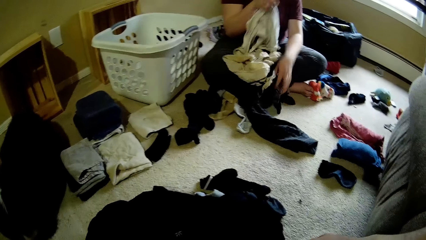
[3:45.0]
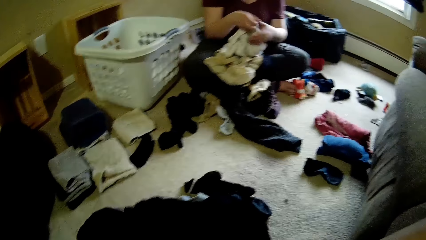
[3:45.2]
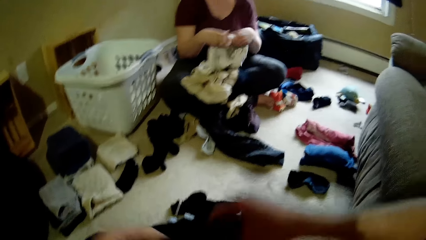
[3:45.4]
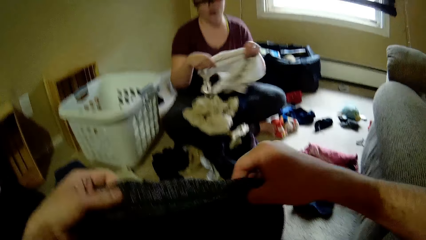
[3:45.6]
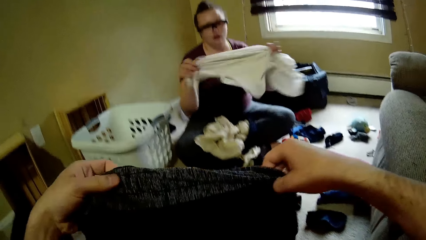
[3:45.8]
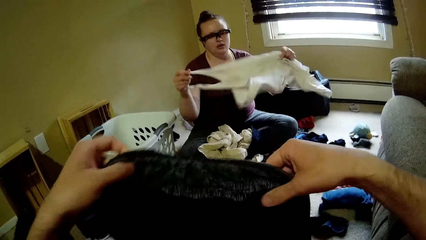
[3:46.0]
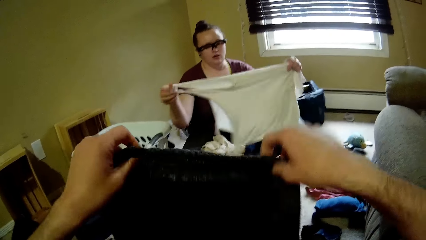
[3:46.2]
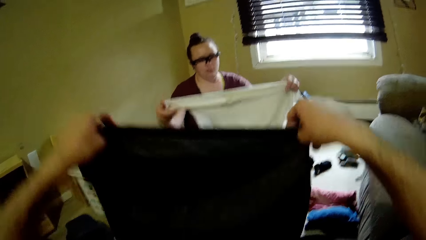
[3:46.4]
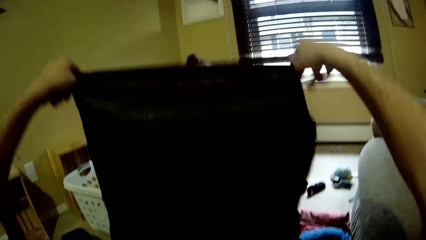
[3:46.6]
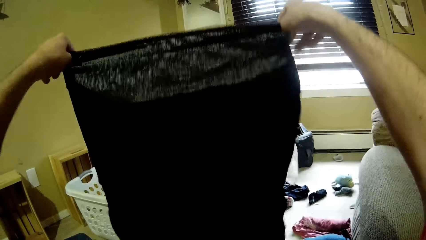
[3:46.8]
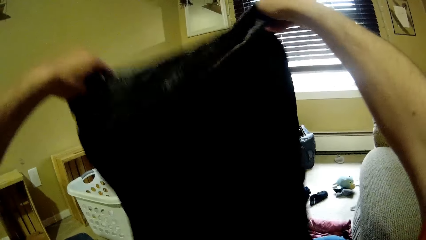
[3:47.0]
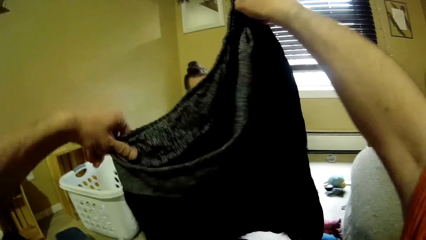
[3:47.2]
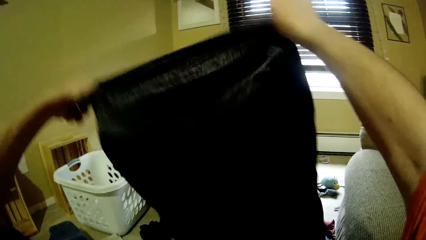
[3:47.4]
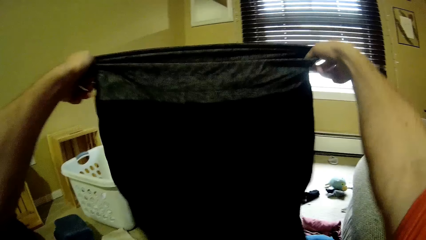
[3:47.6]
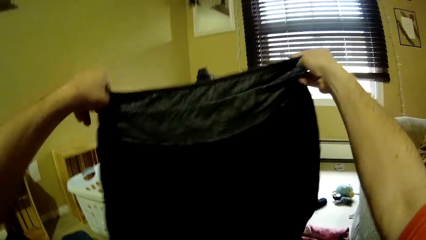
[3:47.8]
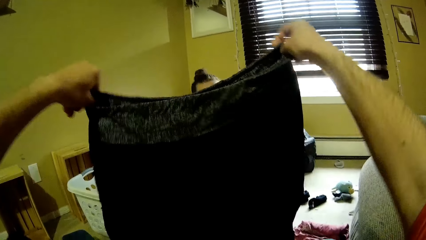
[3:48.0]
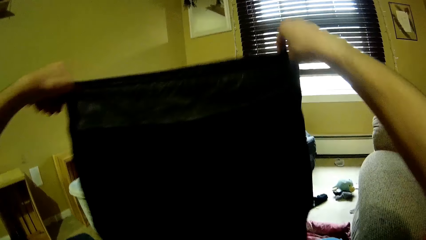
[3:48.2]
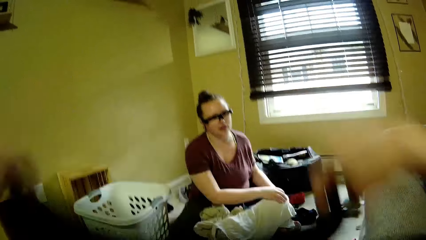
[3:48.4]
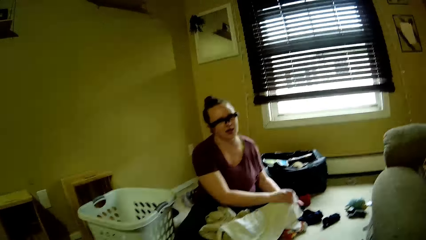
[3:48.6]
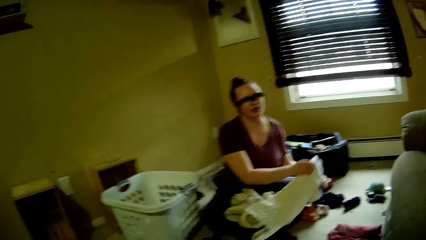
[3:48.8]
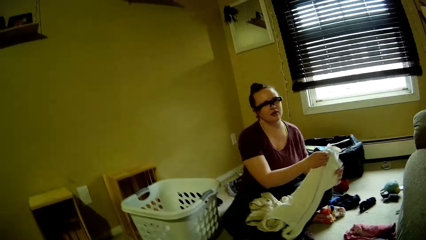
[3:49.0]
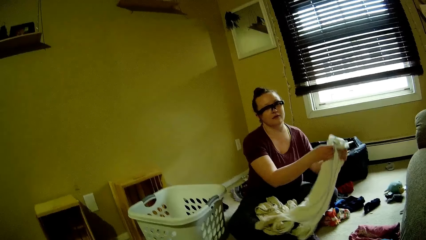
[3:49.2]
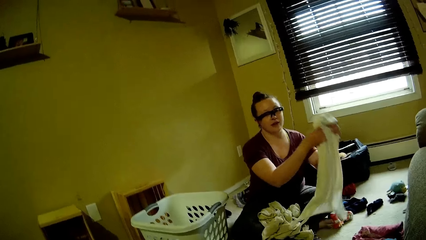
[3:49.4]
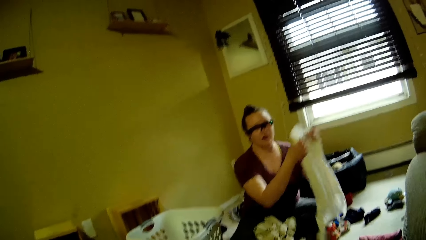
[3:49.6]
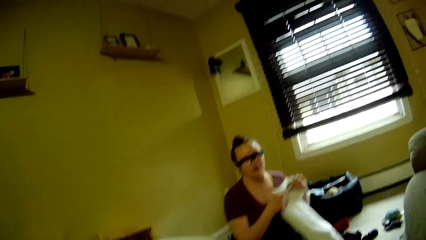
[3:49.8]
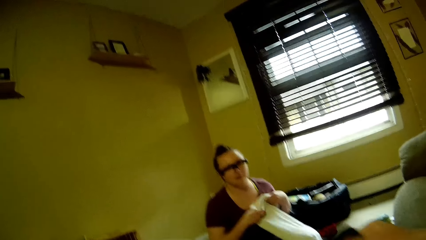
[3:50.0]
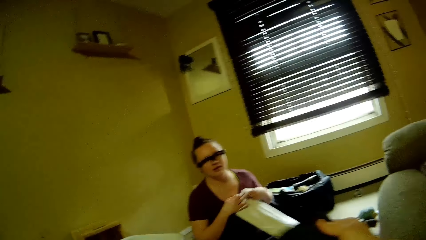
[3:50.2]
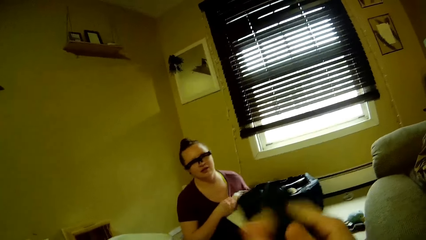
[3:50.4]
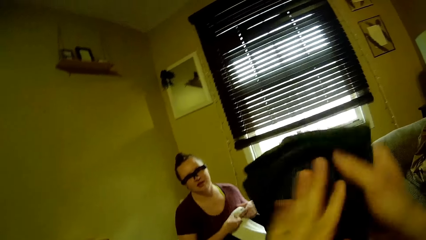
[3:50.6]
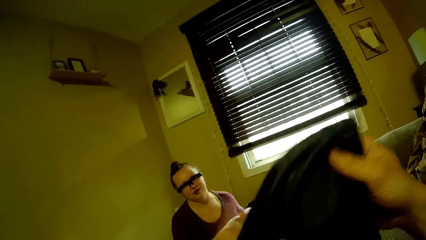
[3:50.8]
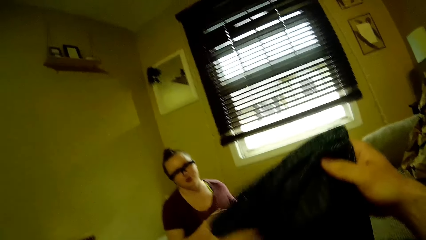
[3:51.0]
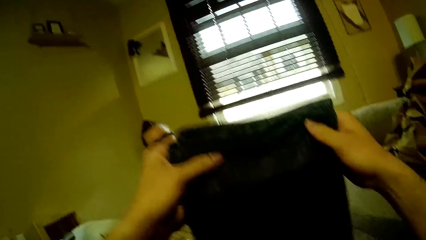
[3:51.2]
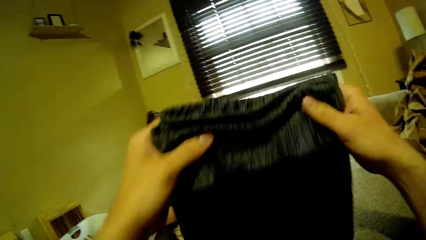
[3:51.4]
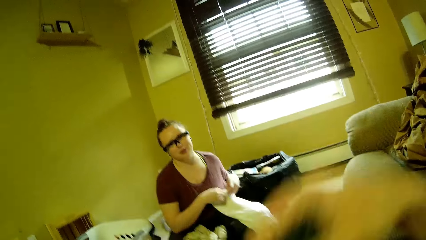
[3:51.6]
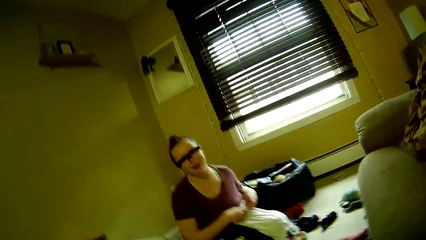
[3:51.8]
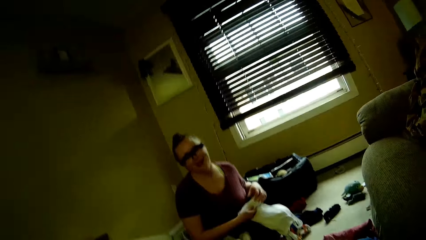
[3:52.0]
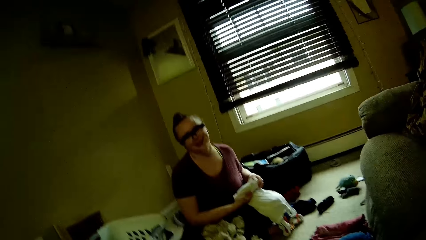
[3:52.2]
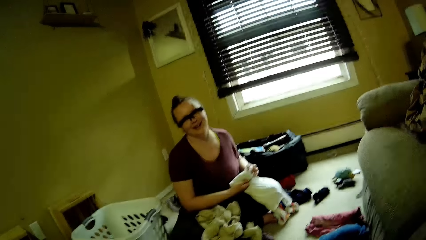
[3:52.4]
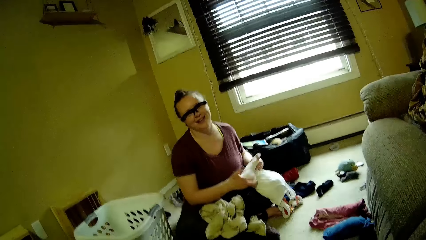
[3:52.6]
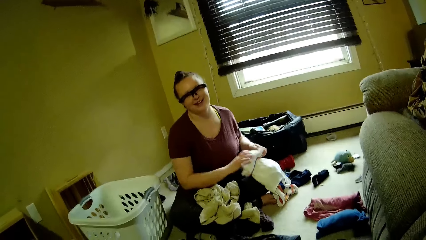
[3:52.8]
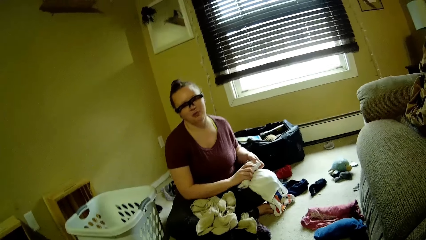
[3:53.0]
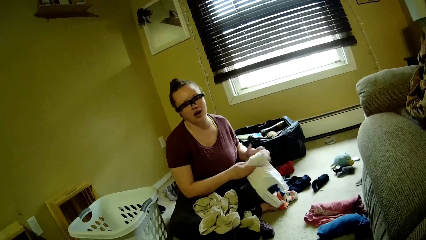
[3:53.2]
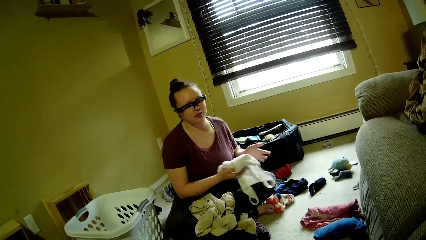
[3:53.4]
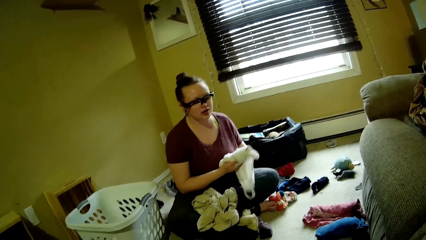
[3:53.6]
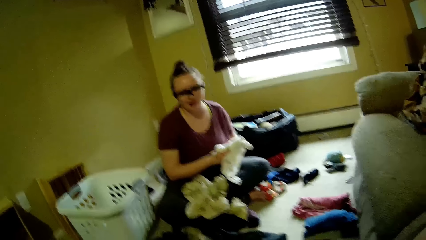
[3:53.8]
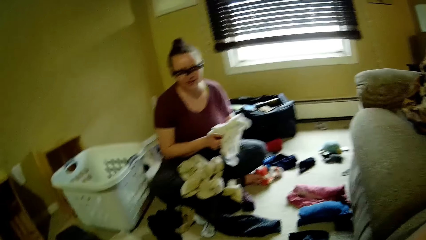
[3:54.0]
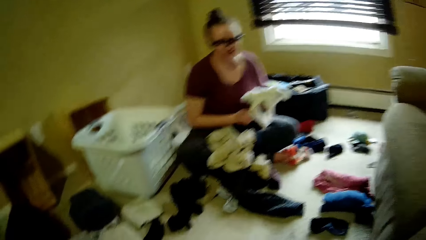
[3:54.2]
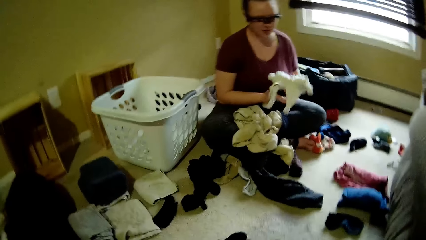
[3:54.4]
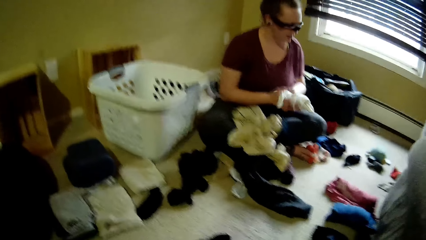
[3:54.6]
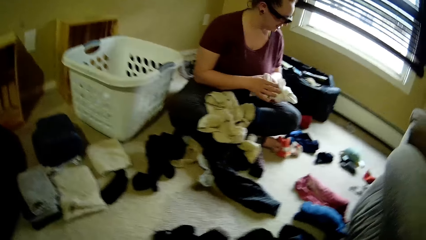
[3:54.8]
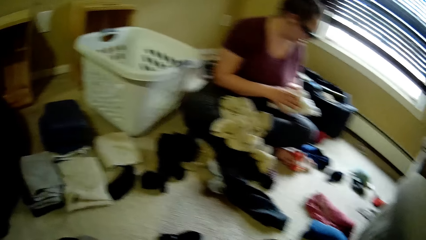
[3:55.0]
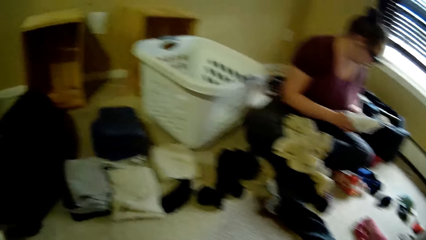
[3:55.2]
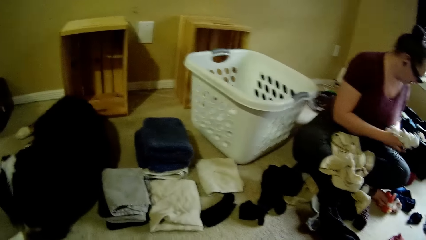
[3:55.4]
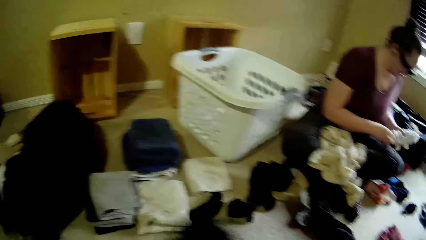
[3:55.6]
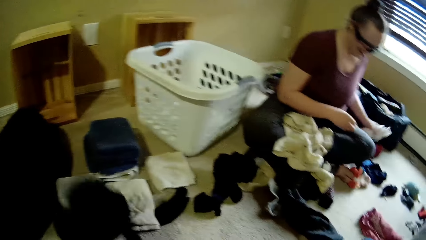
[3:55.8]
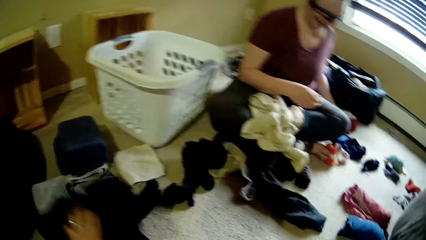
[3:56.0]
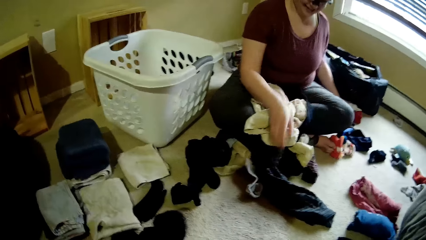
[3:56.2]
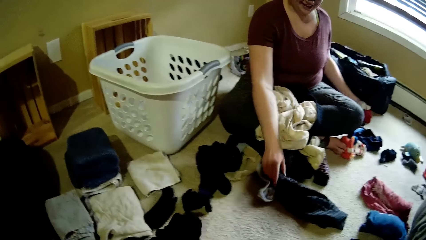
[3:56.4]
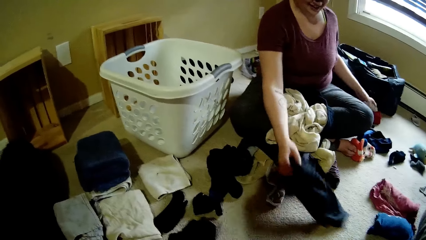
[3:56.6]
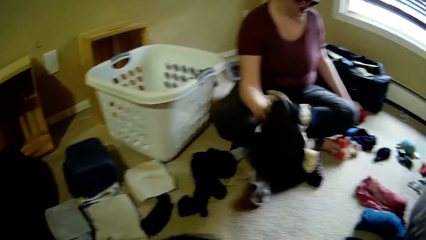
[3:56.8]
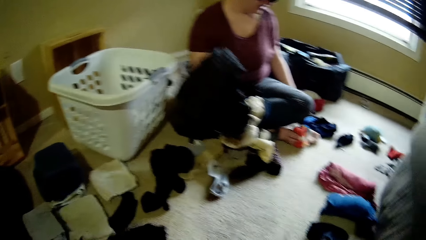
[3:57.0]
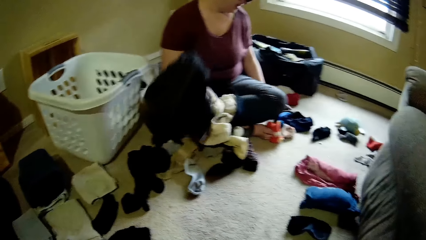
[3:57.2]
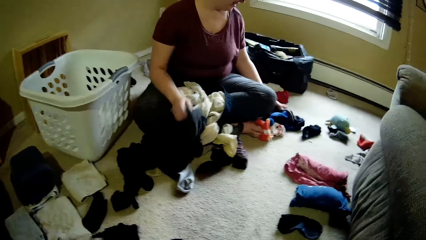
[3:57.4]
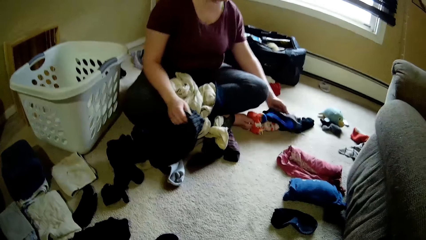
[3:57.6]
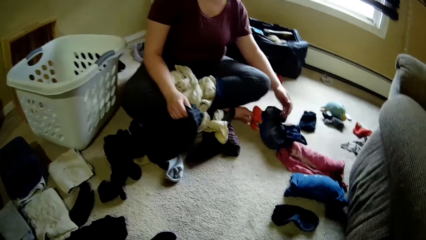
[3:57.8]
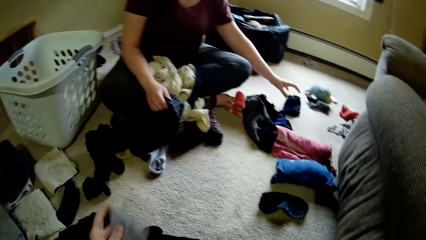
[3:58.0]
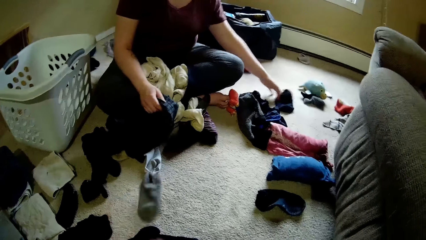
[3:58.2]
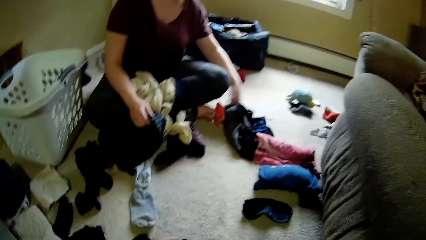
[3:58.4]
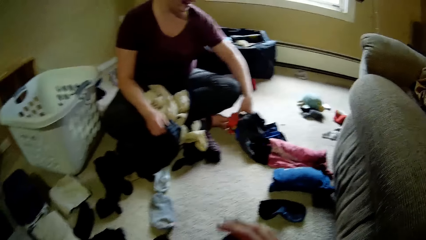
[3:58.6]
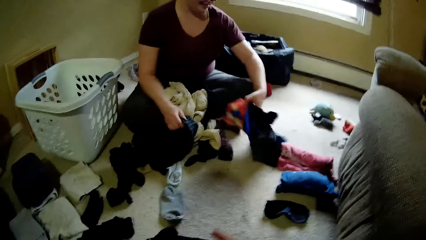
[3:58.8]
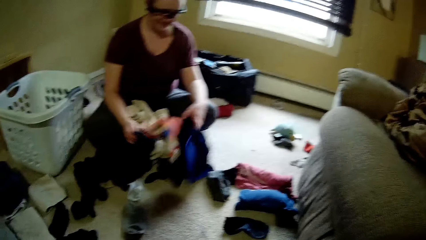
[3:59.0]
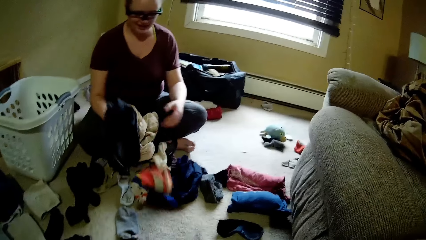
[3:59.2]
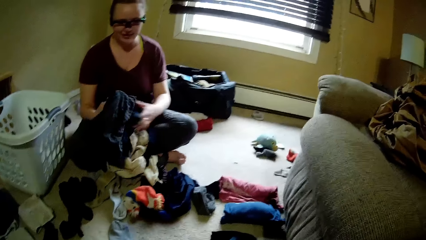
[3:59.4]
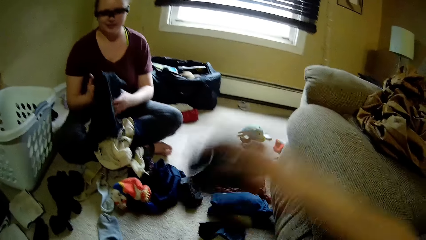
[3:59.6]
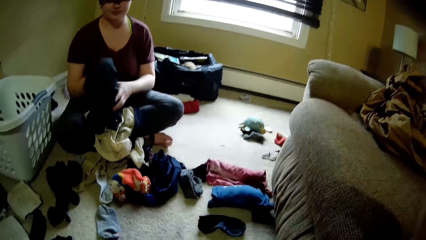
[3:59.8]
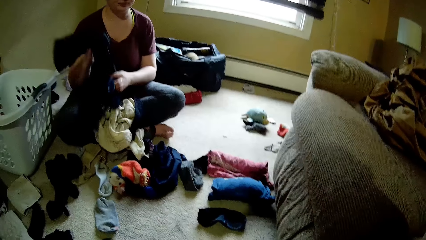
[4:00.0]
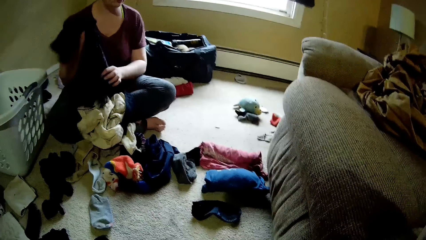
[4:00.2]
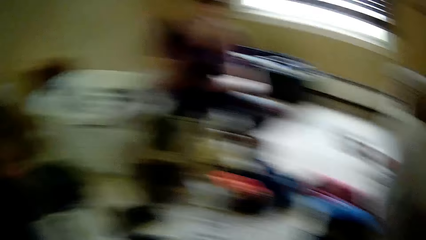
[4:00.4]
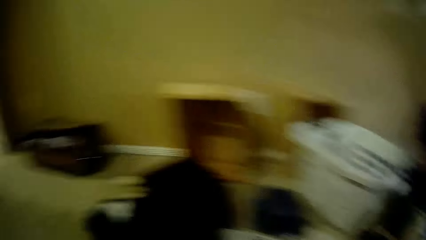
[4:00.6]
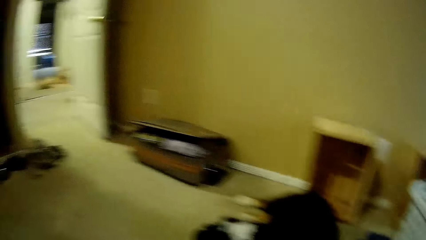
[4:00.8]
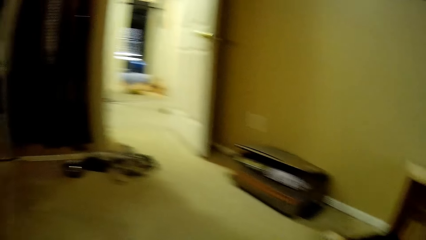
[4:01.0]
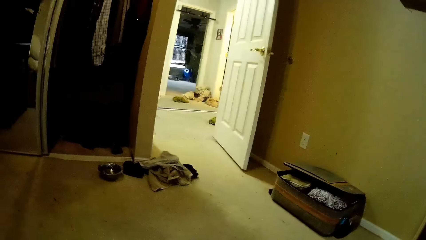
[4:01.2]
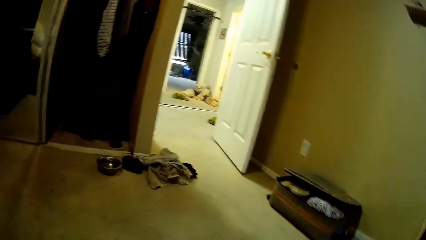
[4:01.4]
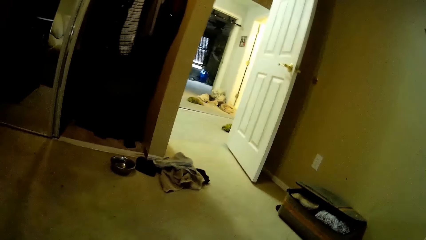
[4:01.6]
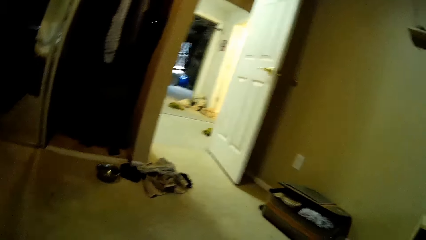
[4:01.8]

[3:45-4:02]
A woman shifts the cloth on the floor with her left hand. The camera wearer lifts a cloth up with both hands. The woman folds the clothes with both hands. The camera wearer folds the cloth with both hands. The woman drops the cloth on the floor with her left hand. The camera wearer drops the cloth on the floor with his left hand. The woman picks up a cloth from the floor with her right hand. The woman shifts the cloth on the floor with her left hand. The camera wearer drops a sock leg on the floor with his left hand.
